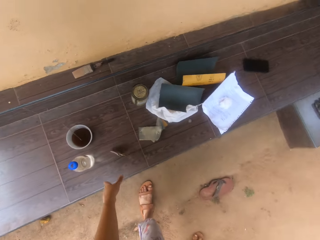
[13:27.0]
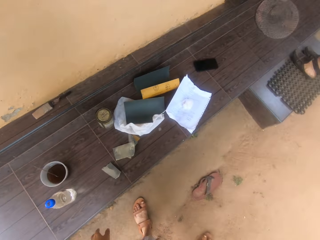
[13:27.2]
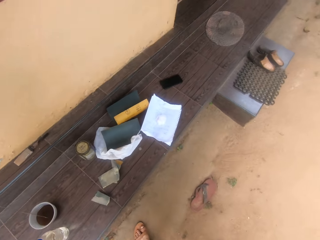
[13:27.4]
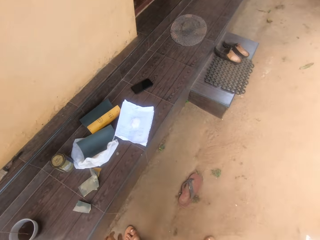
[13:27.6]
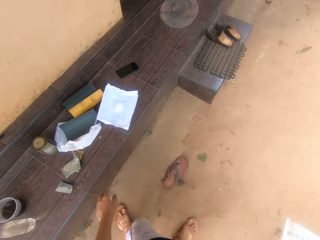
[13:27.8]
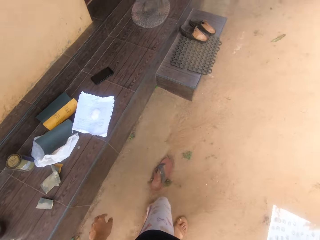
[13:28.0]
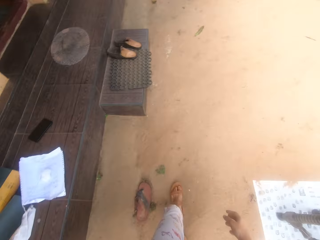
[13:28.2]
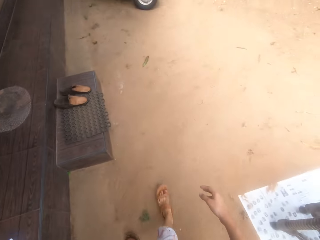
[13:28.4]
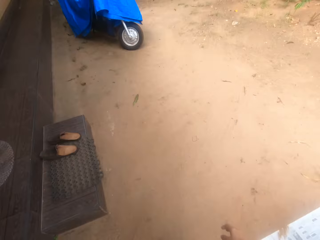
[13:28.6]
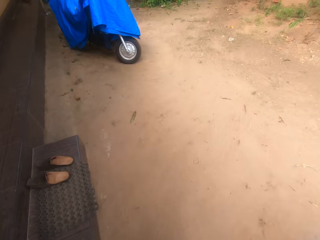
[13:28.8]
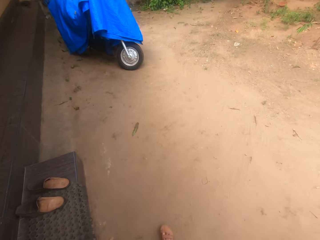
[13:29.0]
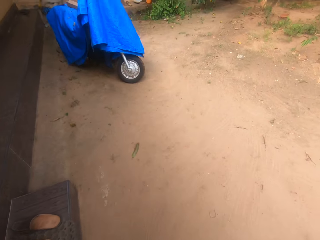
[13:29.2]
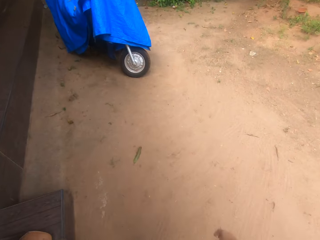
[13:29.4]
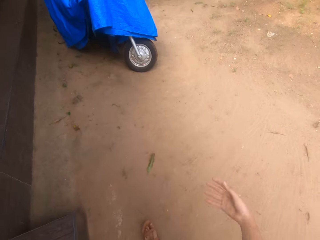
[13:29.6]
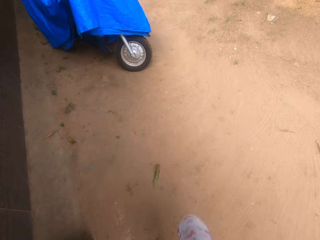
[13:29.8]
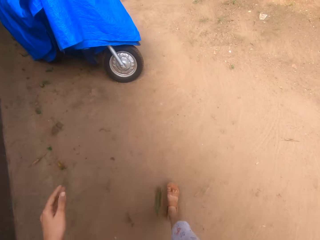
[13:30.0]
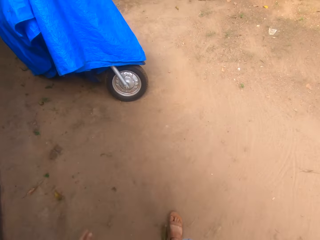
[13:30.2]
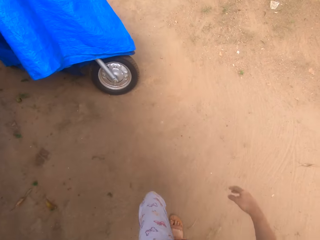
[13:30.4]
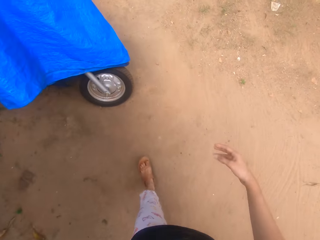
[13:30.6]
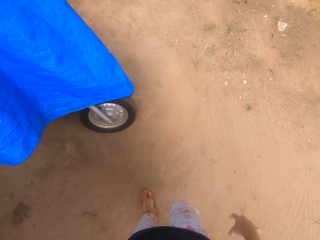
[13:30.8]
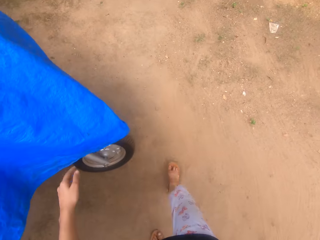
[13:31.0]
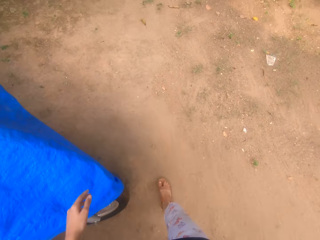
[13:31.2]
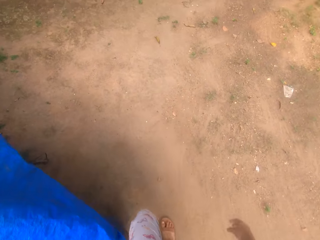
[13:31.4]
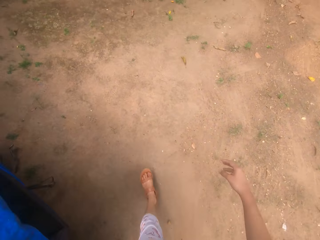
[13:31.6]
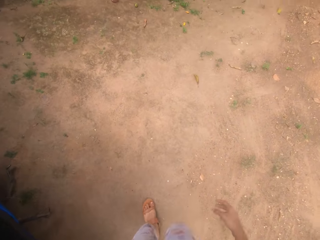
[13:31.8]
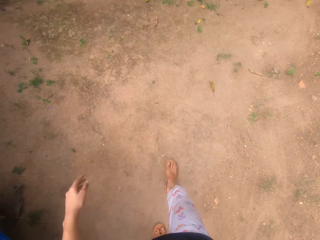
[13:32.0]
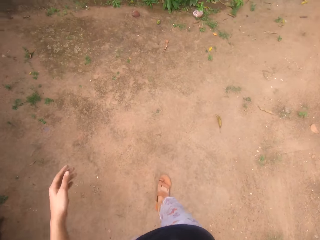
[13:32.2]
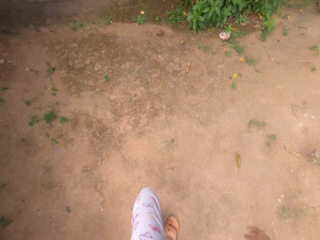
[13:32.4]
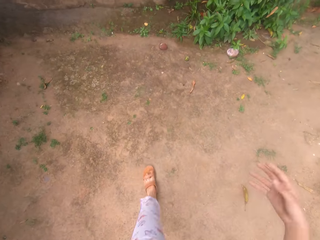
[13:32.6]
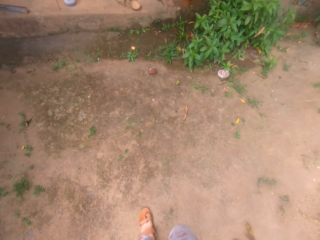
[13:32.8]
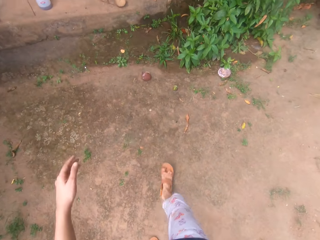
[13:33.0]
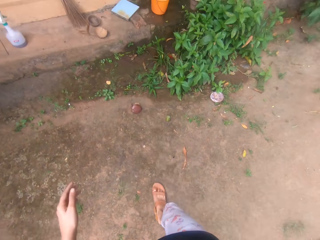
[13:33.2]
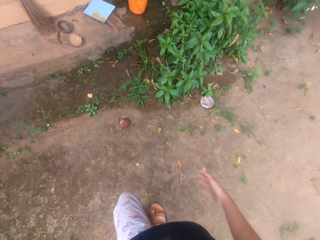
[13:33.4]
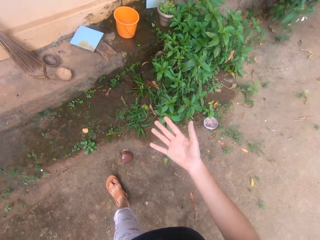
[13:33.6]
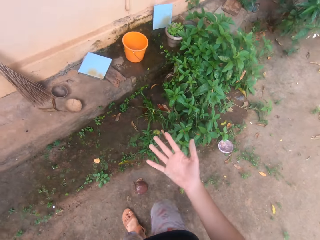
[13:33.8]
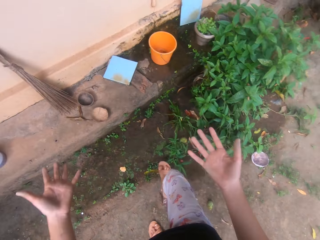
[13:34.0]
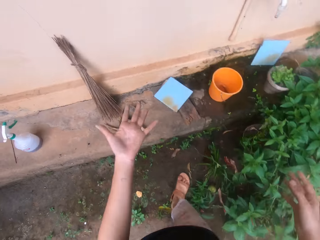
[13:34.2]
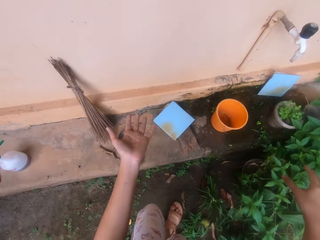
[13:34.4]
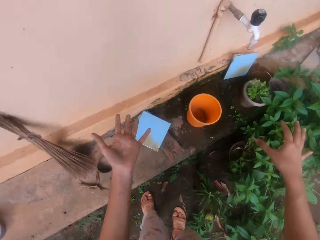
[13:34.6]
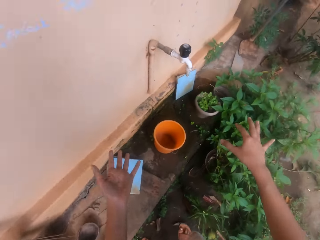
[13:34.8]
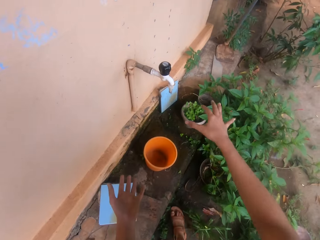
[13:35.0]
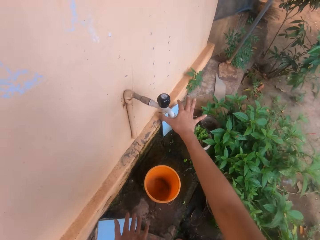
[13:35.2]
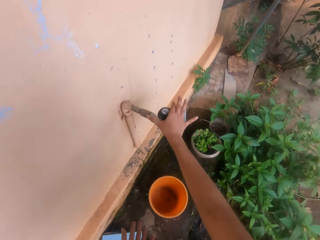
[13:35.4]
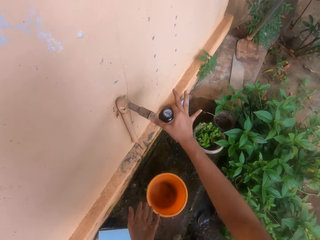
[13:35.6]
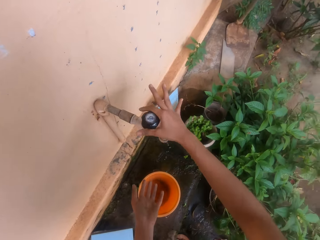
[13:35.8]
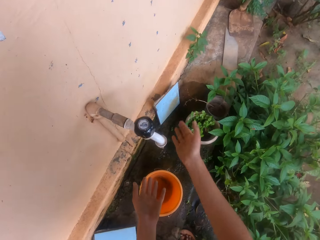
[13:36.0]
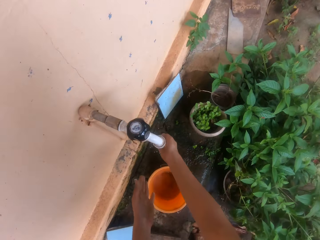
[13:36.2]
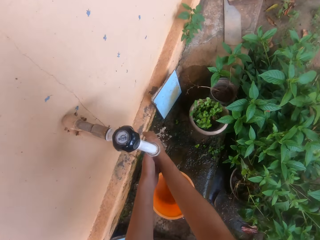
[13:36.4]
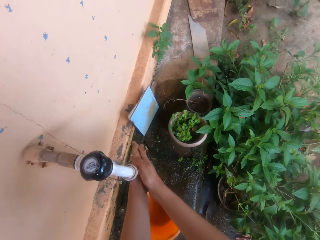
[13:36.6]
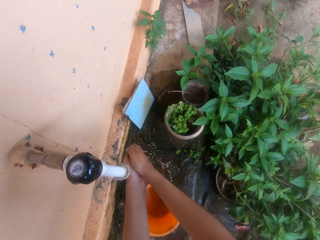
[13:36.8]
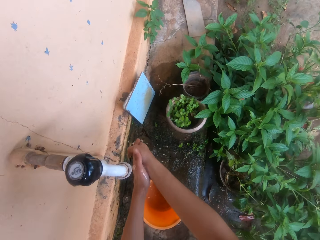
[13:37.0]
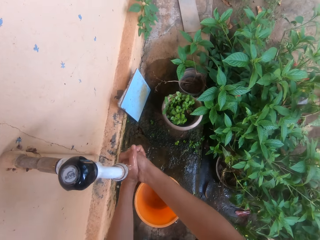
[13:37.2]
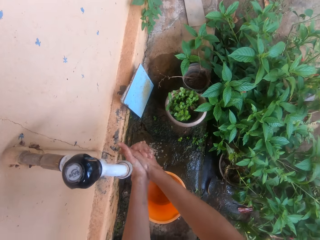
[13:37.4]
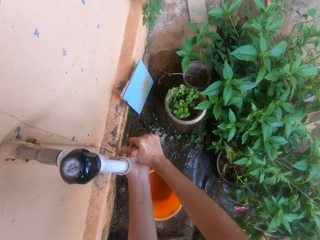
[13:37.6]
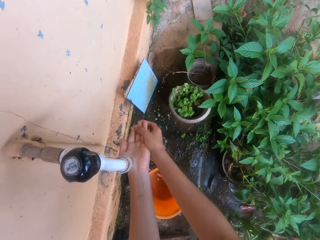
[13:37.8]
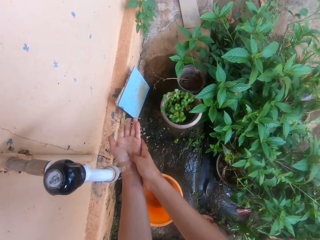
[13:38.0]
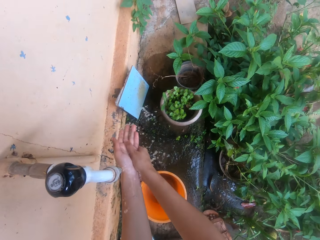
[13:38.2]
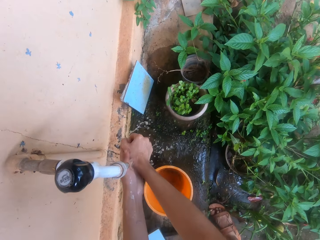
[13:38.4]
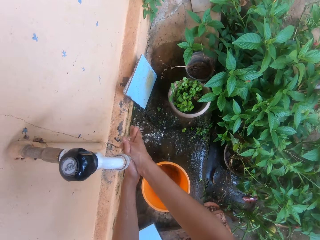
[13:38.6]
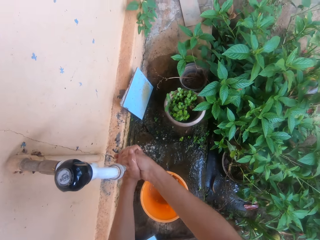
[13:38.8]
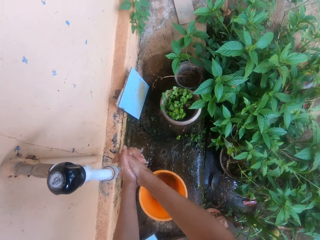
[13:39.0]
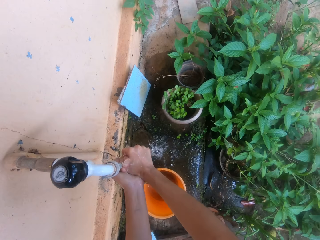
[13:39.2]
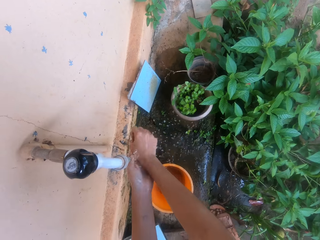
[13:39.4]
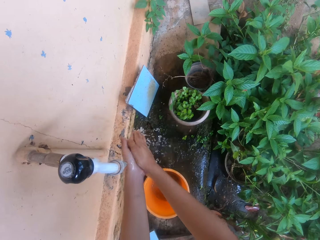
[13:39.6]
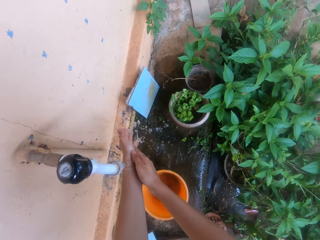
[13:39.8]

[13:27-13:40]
The camera wearer places the sandpaper on the floor. He walks around the compound. He opens the tap. He washes his hands.

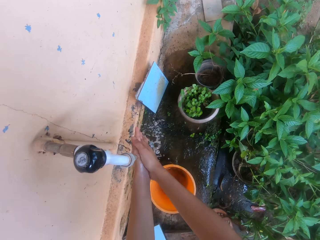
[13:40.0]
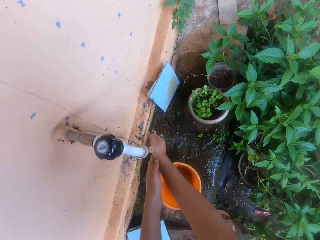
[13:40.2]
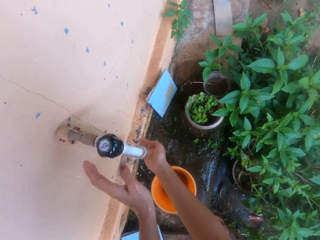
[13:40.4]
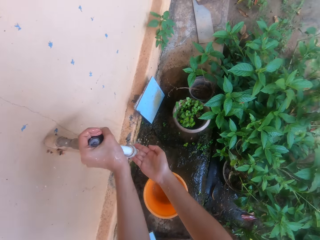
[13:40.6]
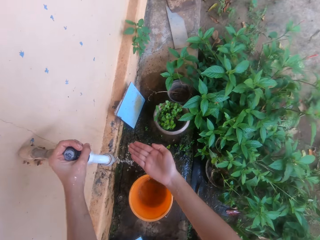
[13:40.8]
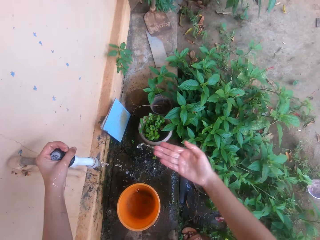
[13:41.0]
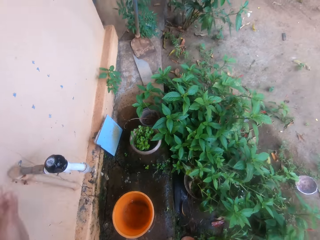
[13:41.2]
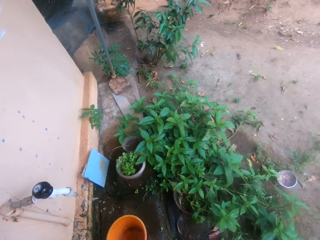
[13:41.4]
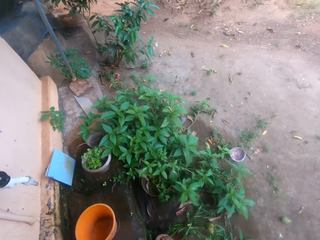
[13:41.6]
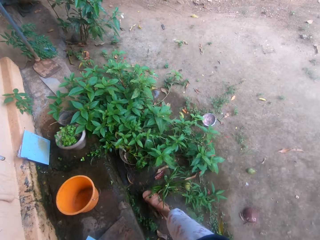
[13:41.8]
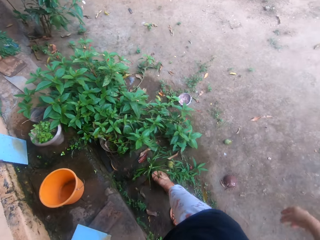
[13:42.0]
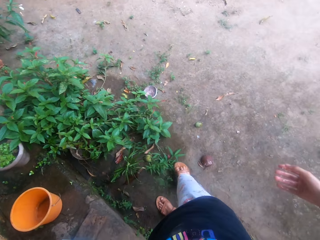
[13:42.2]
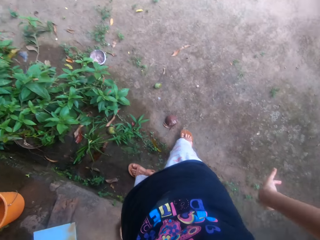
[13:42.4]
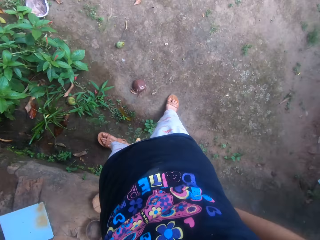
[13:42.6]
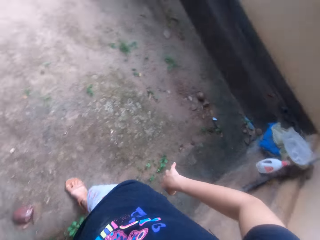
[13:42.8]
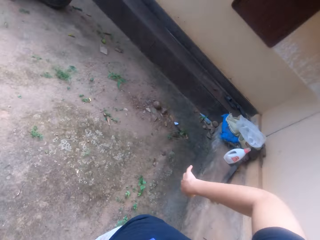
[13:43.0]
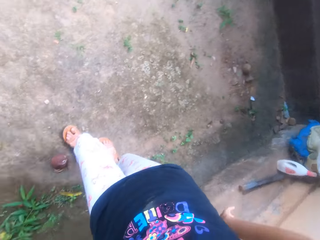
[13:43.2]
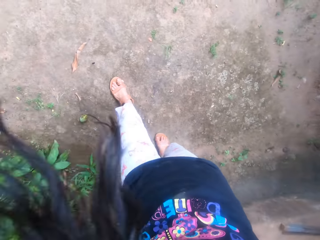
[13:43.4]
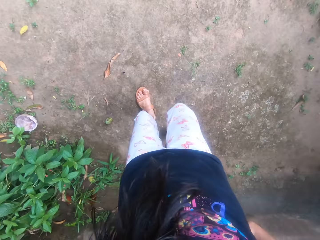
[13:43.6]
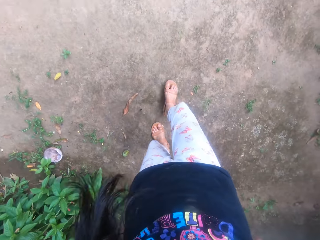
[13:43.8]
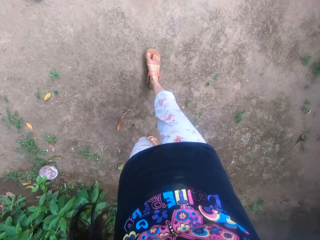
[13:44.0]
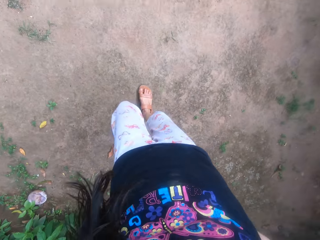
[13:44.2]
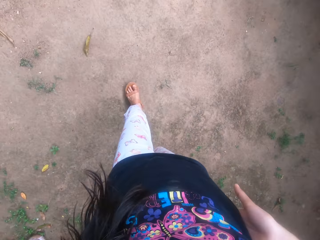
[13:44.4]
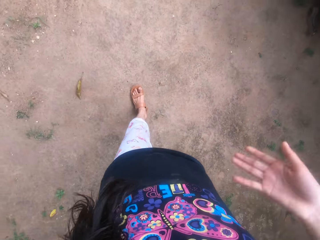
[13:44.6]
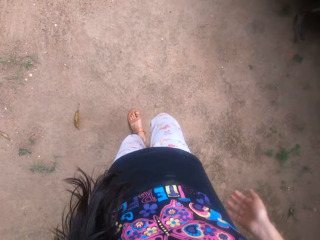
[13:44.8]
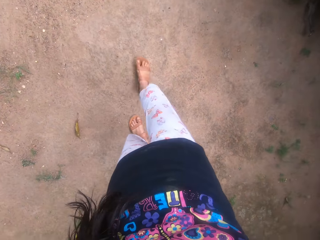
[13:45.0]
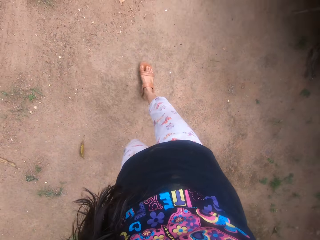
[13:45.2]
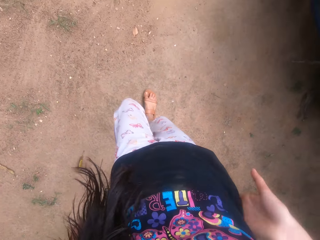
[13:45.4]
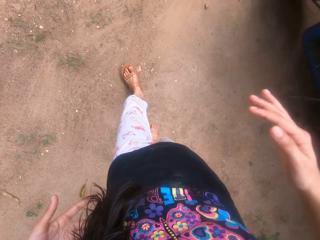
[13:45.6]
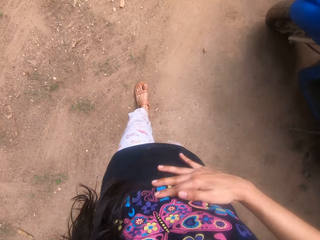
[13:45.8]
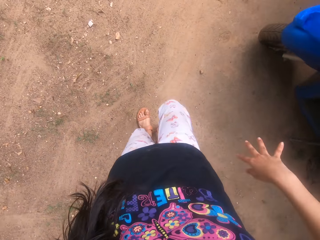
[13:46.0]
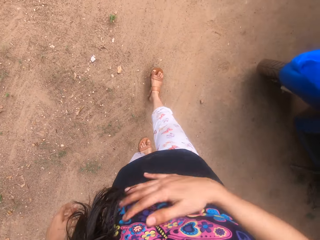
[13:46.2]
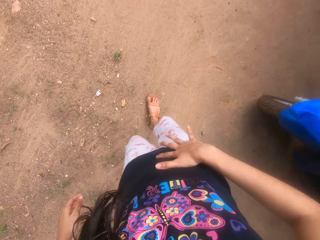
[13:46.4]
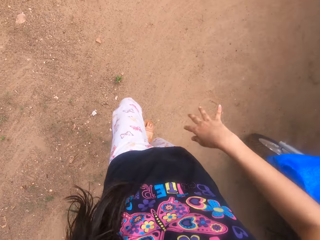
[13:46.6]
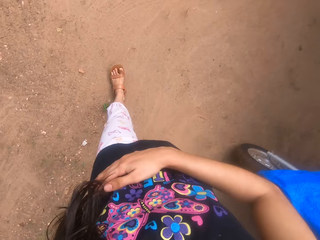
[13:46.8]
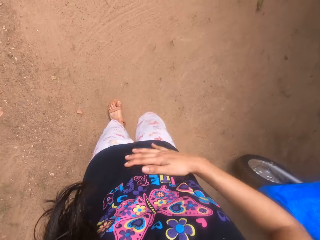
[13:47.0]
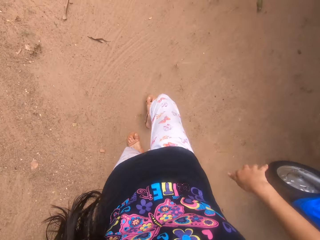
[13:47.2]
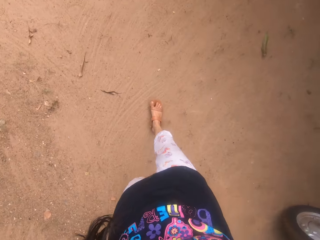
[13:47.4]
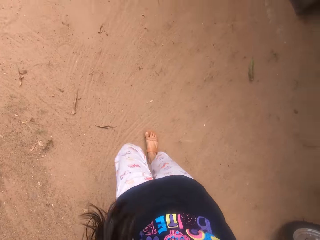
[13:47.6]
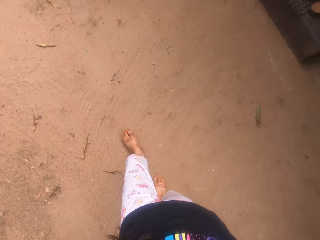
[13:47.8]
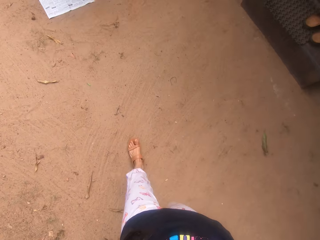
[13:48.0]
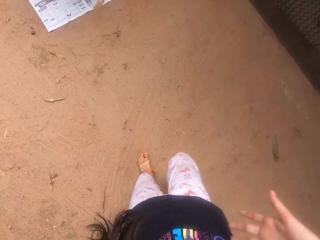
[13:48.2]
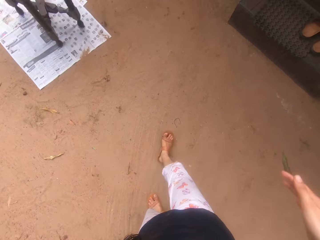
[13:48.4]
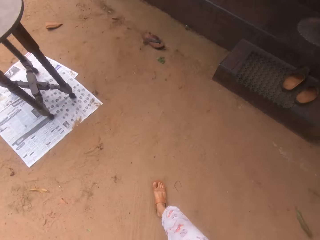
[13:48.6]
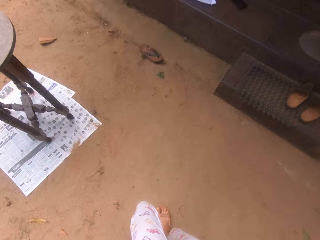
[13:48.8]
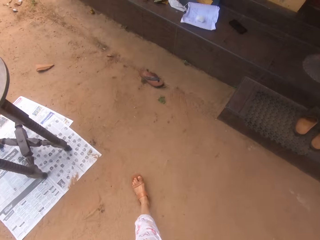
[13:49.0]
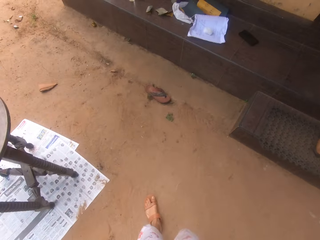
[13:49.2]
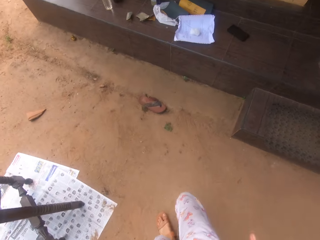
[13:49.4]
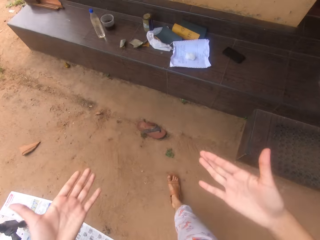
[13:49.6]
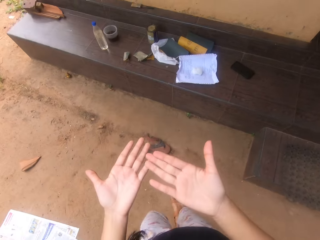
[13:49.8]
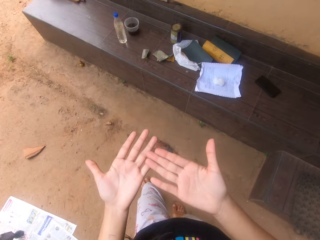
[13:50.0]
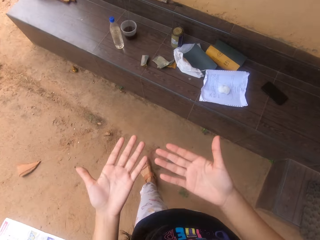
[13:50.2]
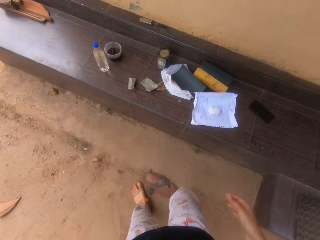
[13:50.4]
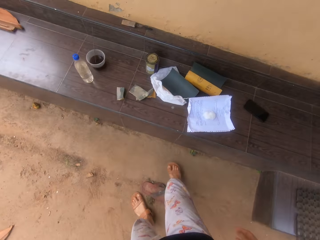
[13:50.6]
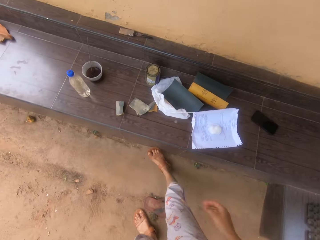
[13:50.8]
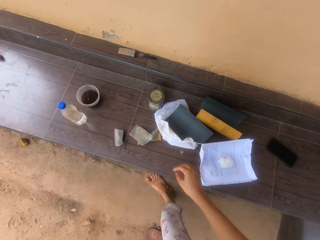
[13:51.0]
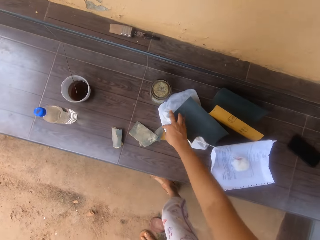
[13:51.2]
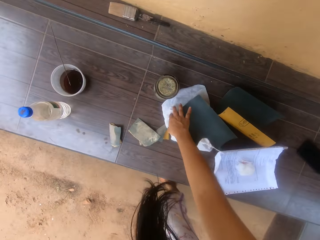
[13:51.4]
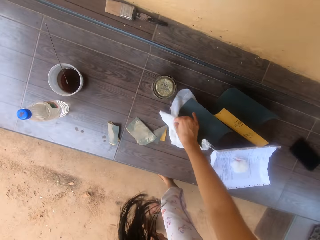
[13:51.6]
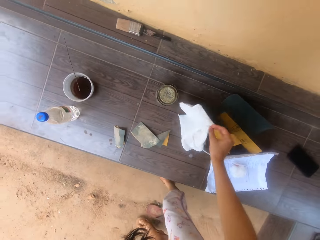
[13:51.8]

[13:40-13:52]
The camera wearer closes the tap. She shakes hands. She walks around the compound. She wipes her hands on her clothes. She wipes her shirt. She looks at her hands.
